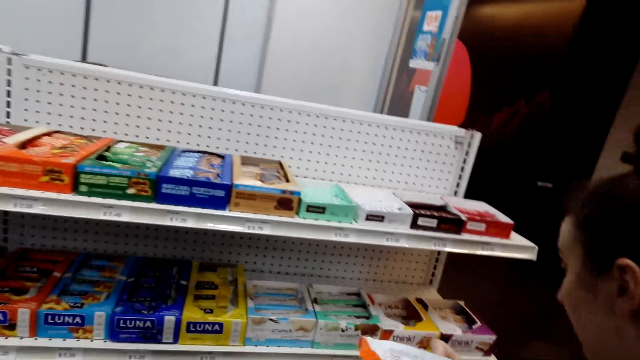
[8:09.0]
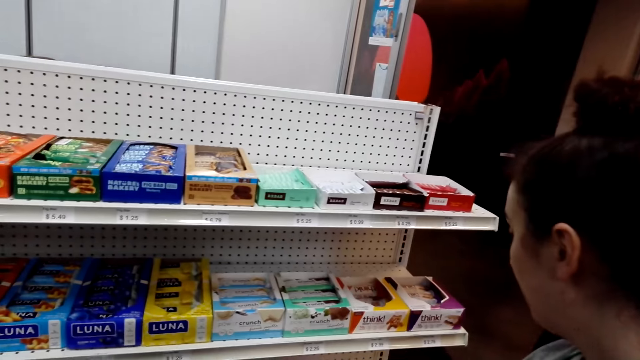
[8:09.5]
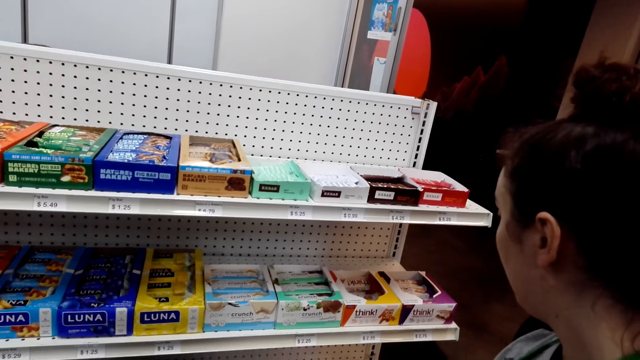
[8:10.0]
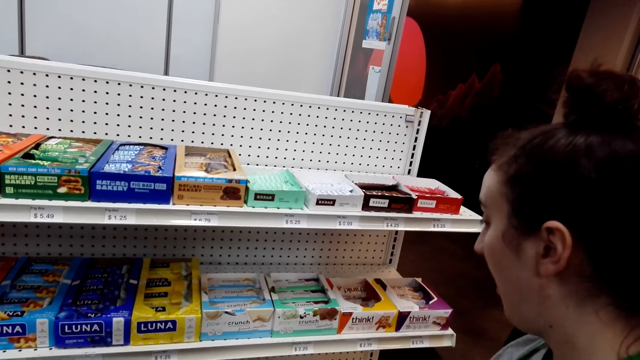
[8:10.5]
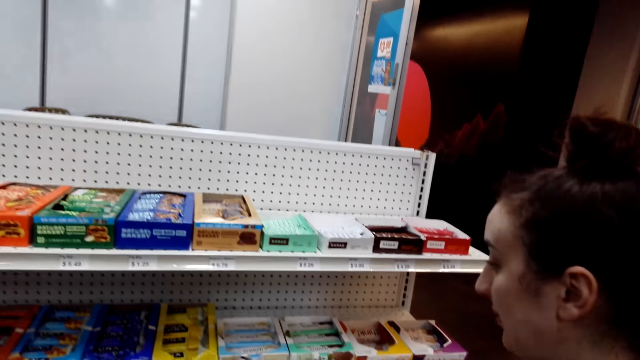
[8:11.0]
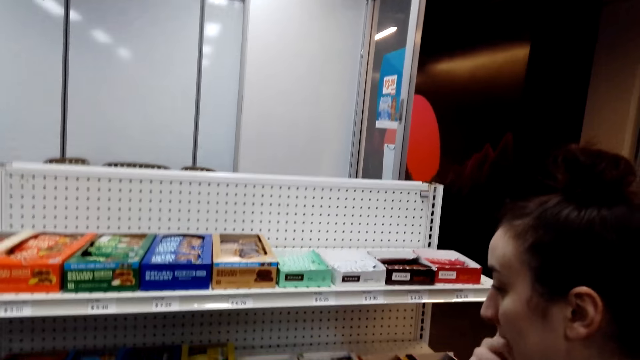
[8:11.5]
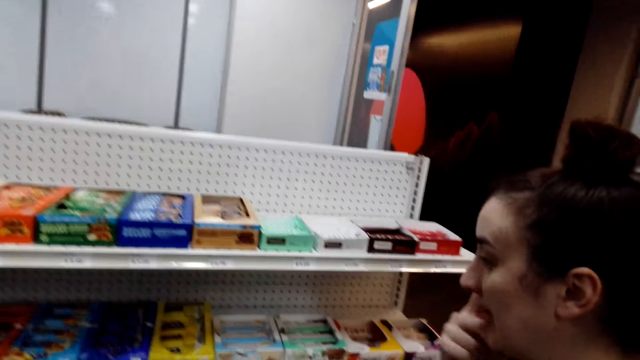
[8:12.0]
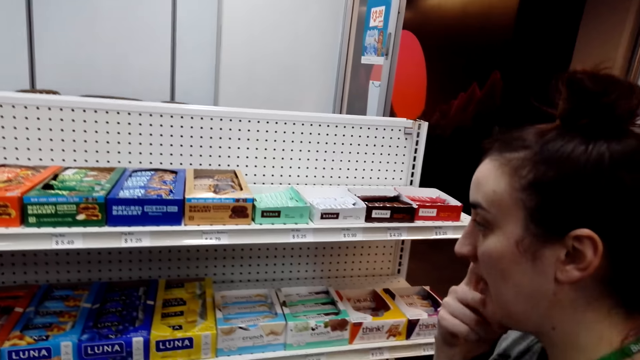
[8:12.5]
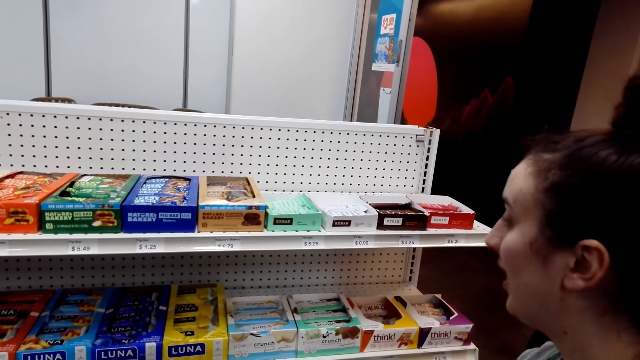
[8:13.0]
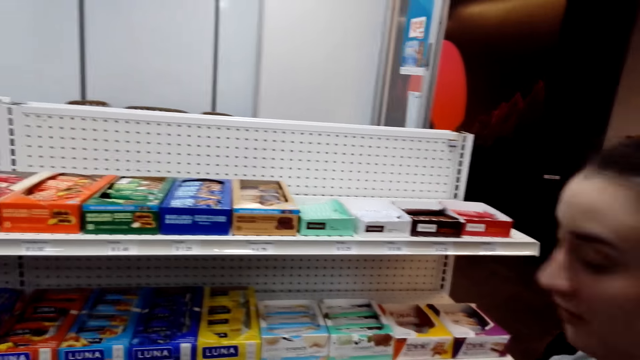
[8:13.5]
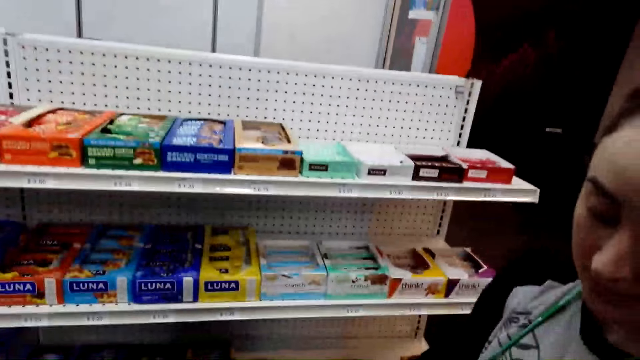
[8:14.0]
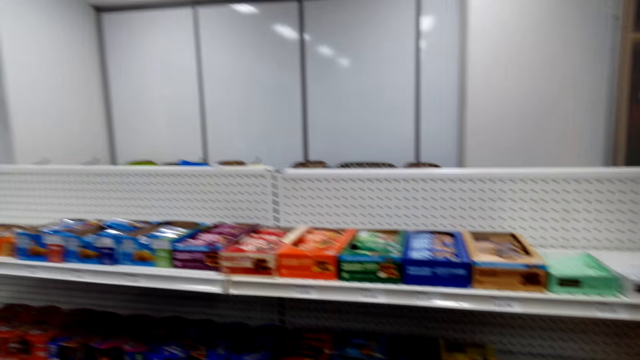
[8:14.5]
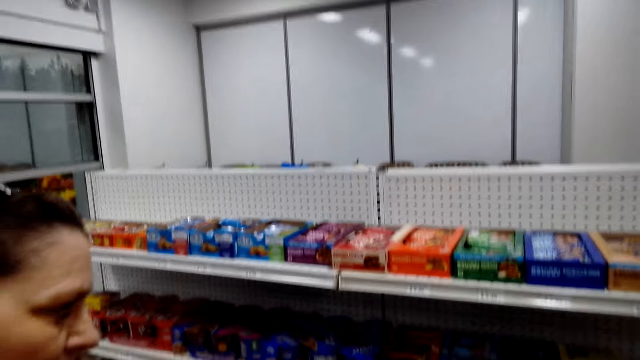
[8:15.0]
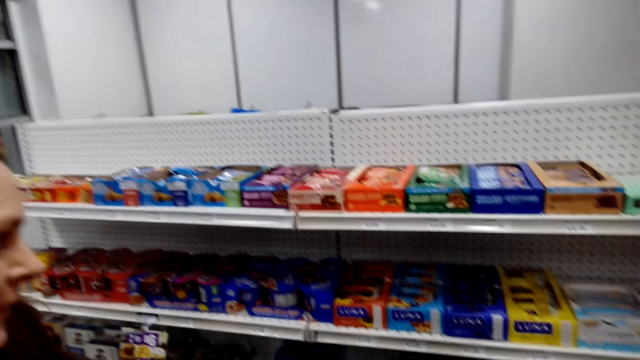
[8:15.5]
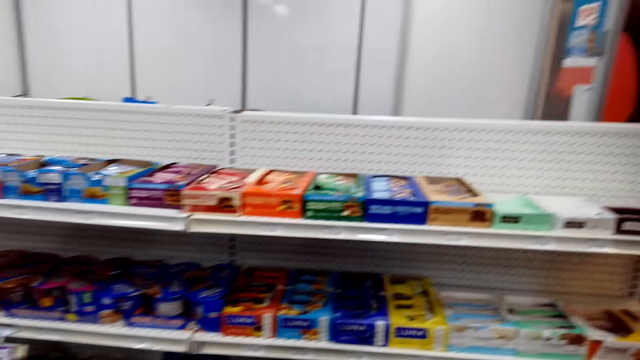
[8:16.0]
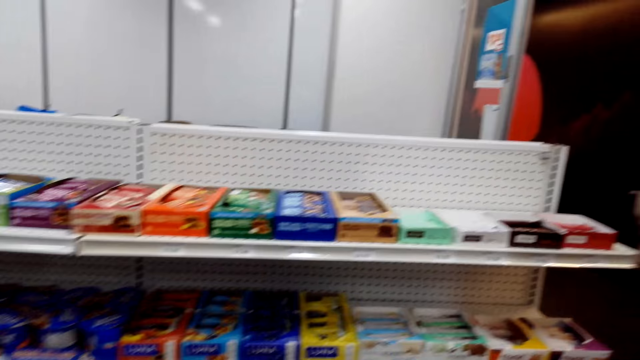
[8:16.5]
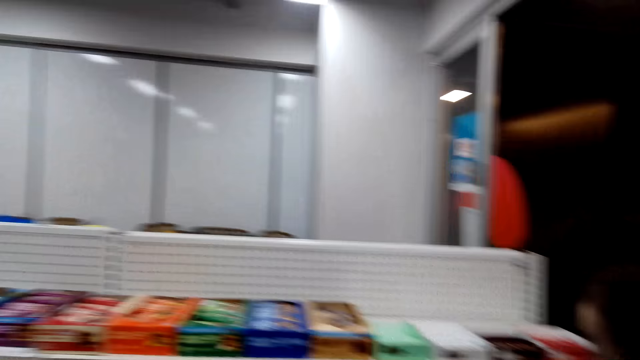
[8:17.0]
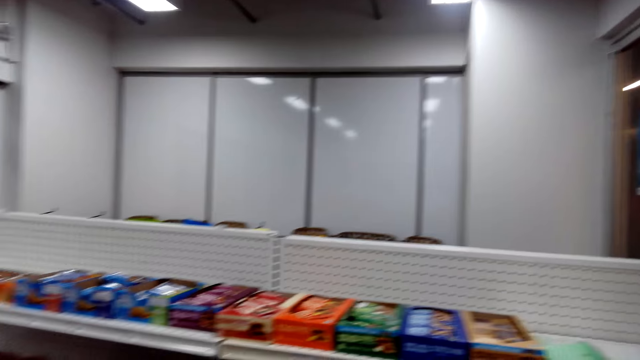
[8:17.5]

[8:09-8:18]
A woman puts the snack on the shelf. The woman rubs her face. The camera wearer moves his head.

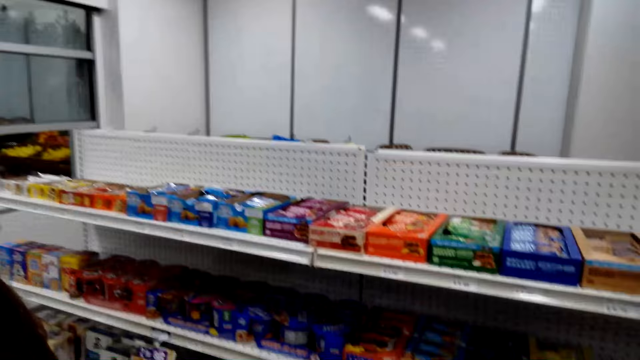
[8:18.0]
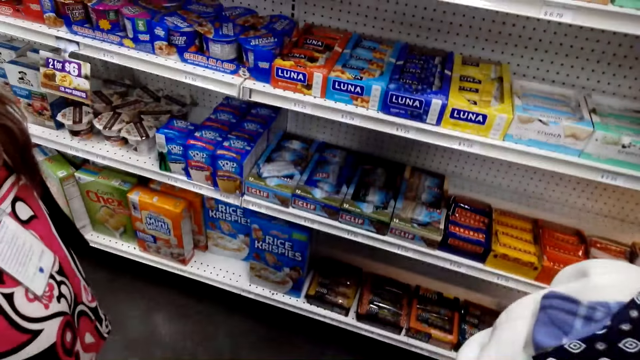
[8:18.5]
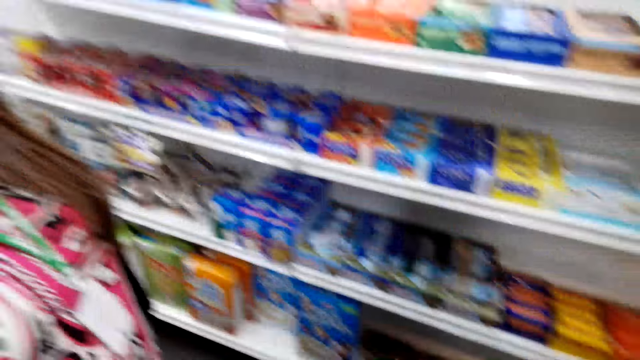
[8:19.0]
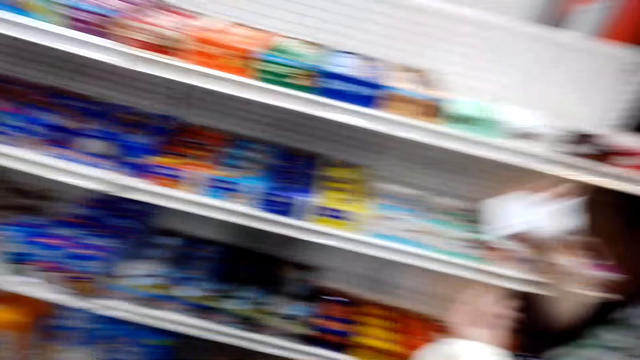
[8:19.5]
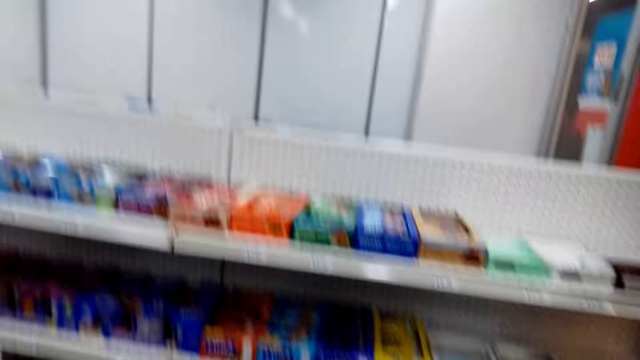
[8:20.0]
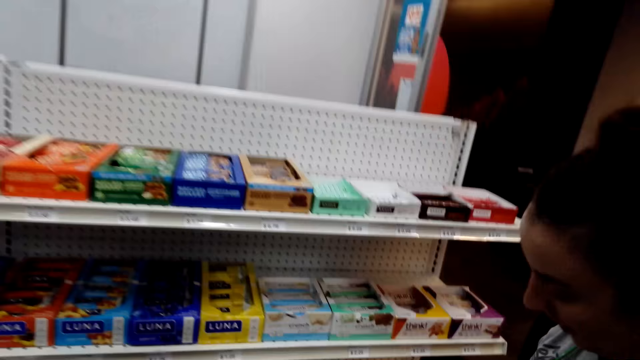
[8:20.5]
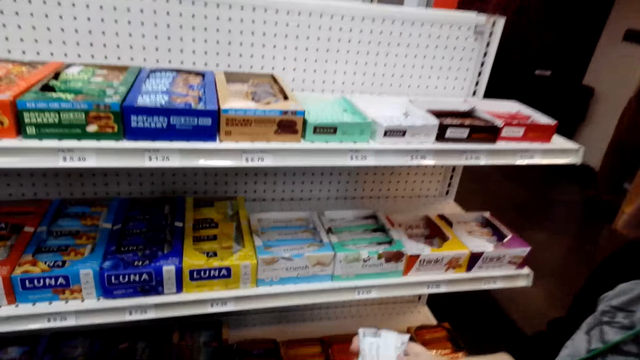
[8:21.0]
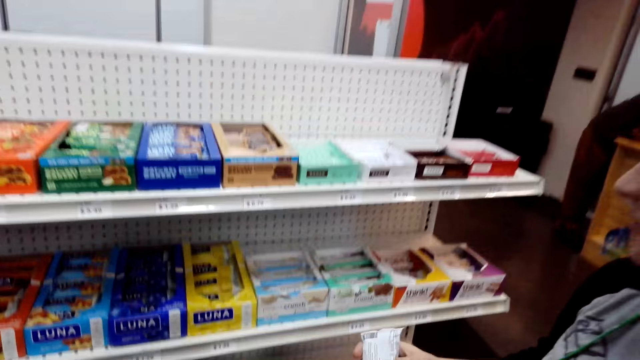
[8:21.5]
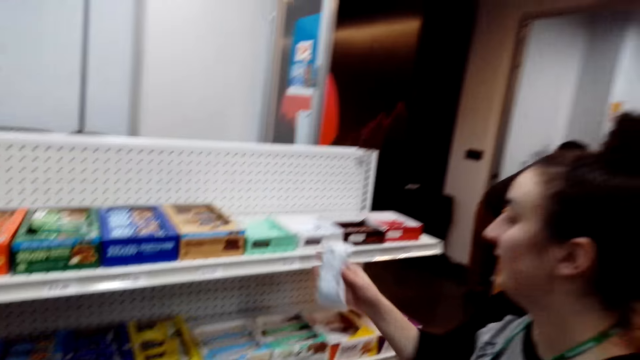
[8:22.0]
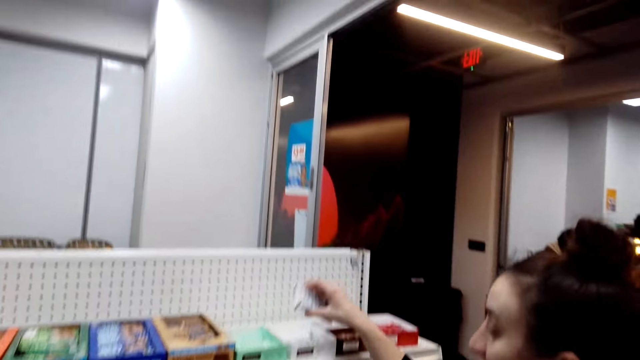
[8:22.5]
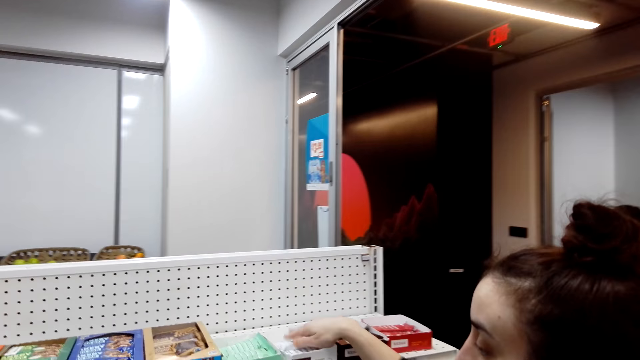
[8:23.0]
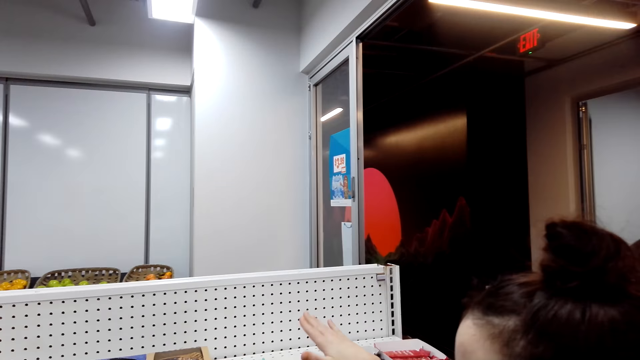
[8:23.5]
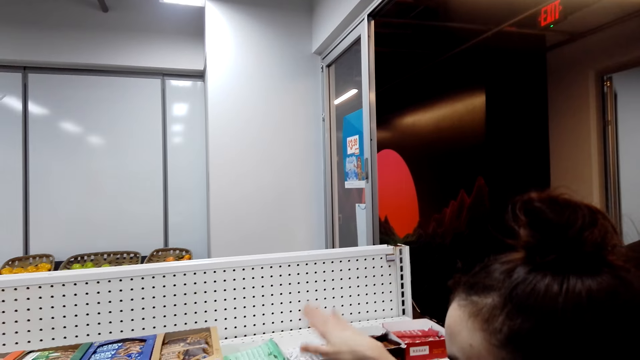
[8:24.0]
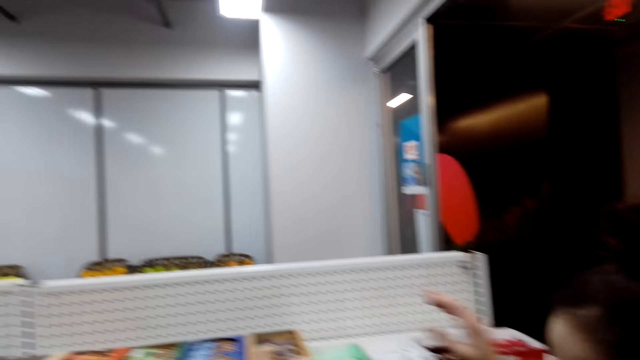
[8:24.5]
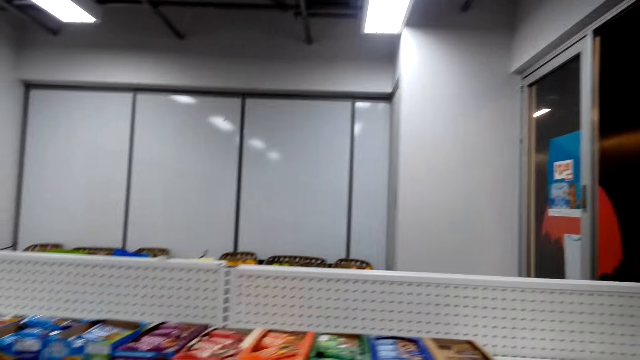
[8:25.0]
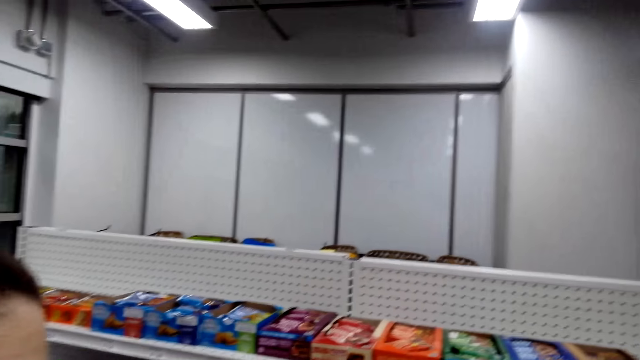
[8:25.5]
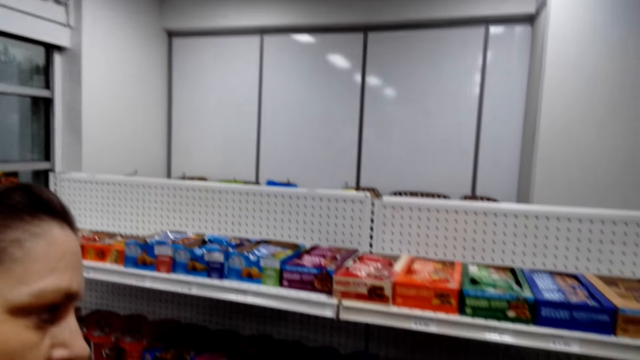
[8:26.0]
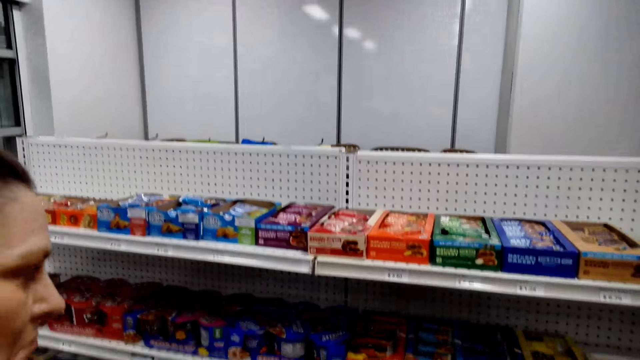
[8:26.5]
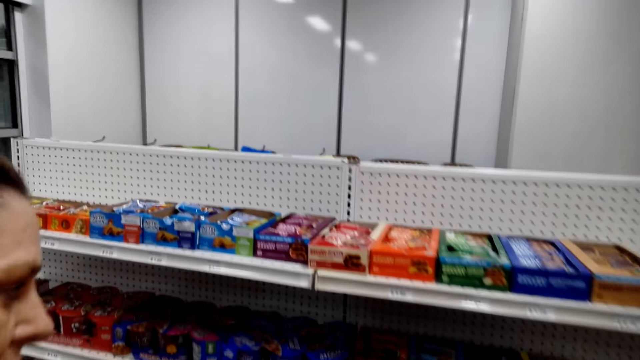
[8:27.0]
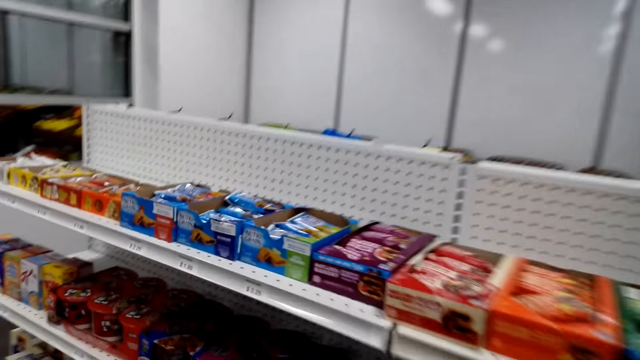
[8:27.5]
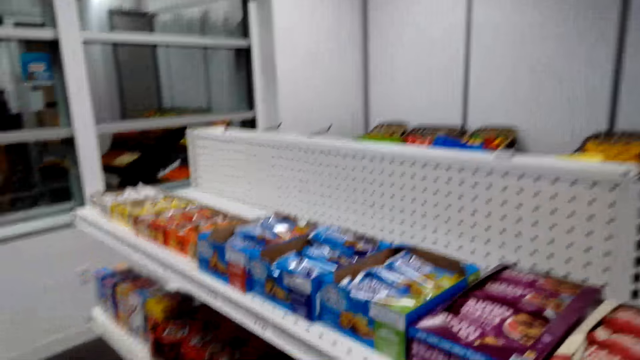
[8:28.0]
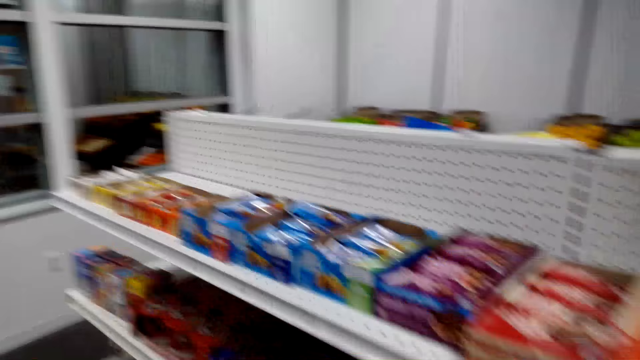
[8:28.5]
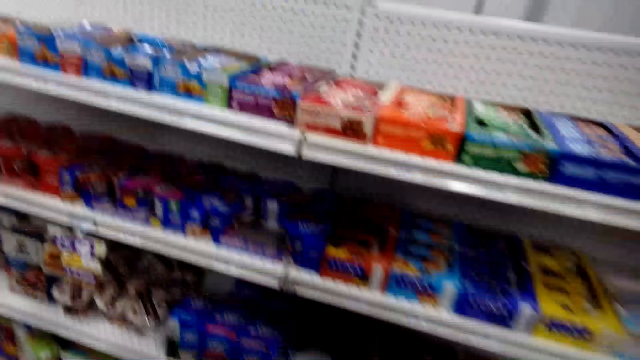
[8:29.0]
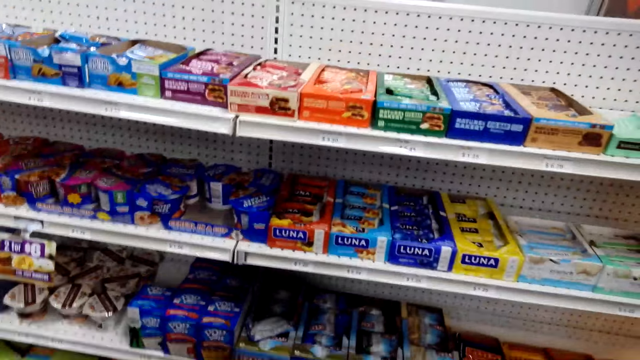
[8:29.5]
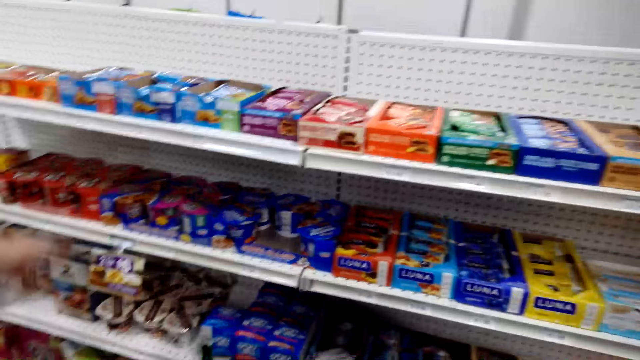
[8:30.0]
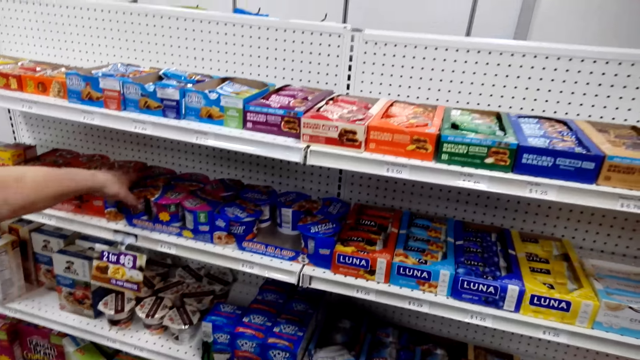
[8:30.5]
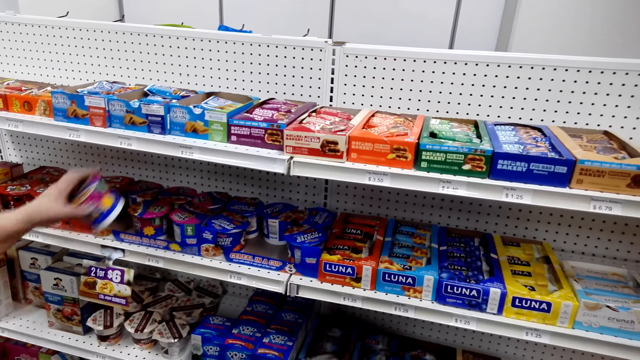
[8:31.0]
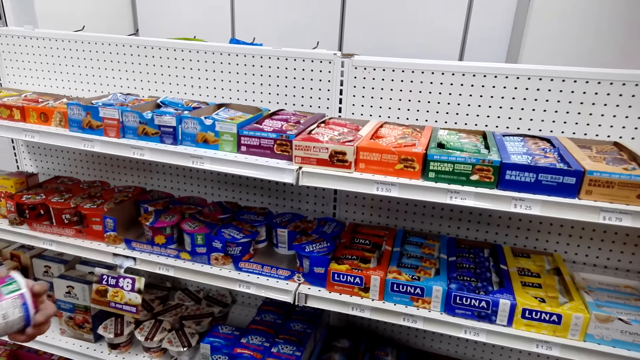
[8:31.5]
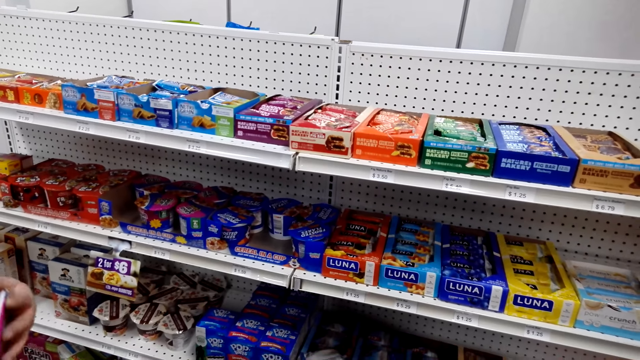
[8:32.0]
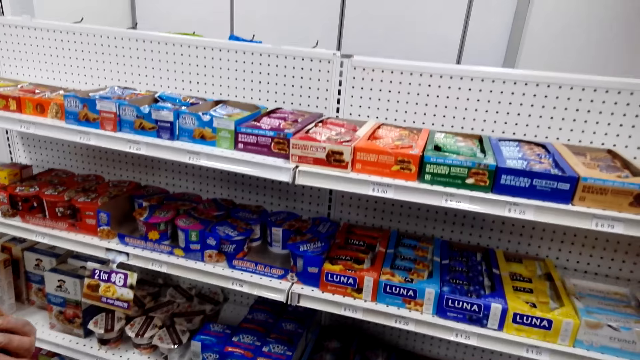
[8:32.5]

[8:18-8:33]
The woman picks a chocolate from the shelf and puts the chocolate on the shelf. The camera wearer moves close to the shelf. Another woman picks yoghurt from the shelf.
